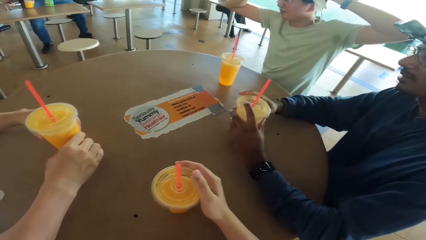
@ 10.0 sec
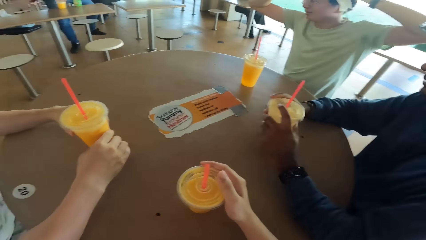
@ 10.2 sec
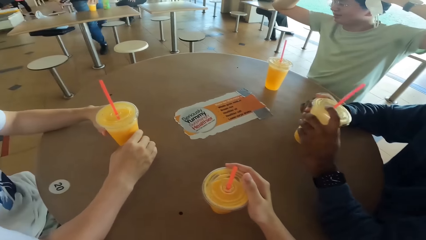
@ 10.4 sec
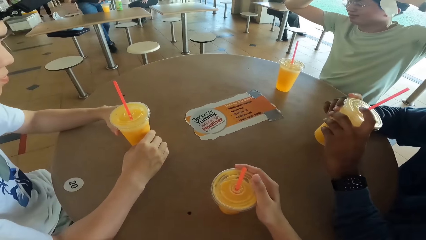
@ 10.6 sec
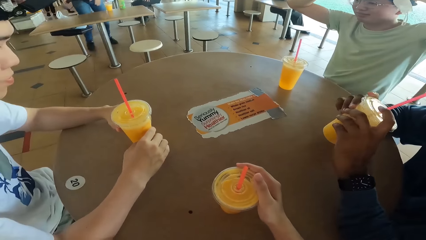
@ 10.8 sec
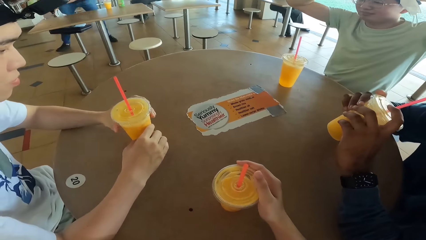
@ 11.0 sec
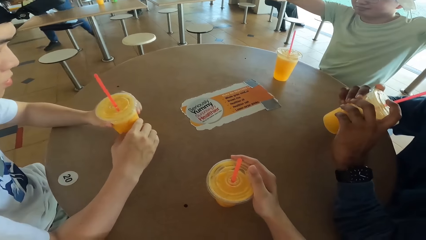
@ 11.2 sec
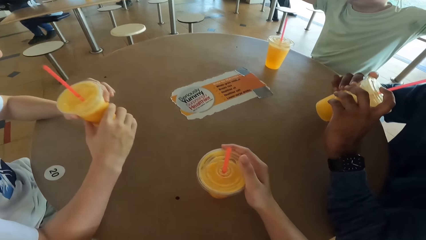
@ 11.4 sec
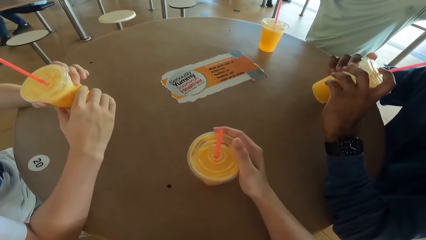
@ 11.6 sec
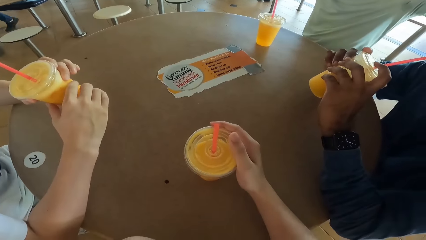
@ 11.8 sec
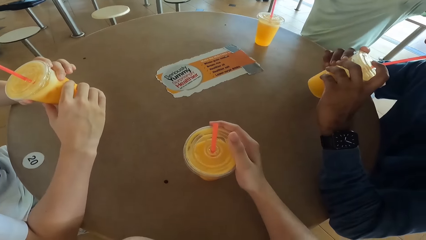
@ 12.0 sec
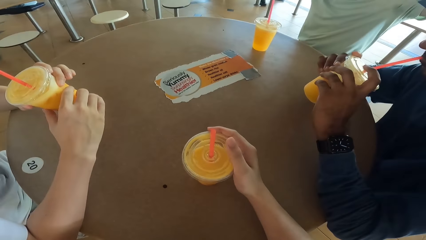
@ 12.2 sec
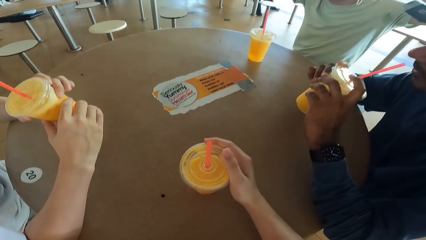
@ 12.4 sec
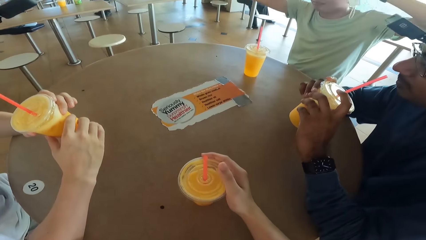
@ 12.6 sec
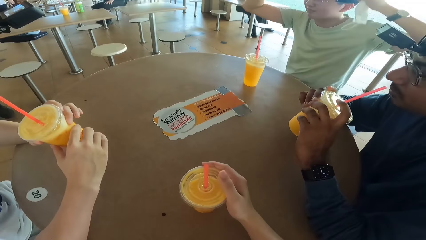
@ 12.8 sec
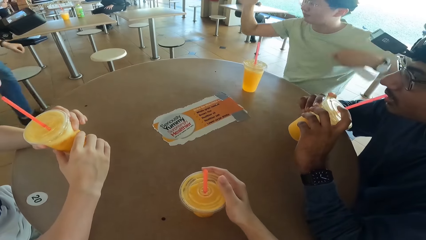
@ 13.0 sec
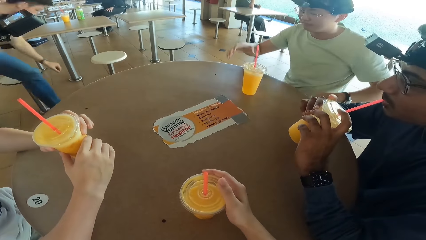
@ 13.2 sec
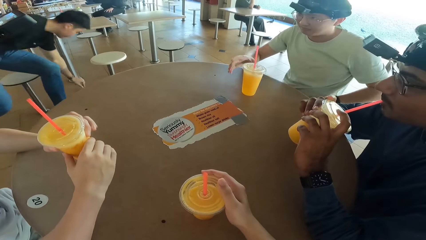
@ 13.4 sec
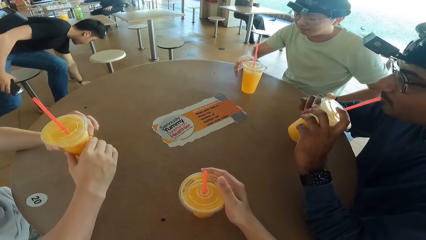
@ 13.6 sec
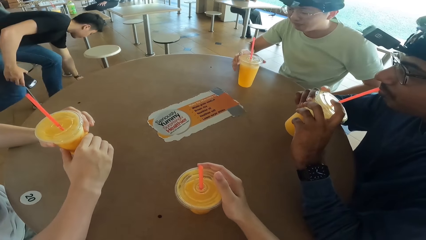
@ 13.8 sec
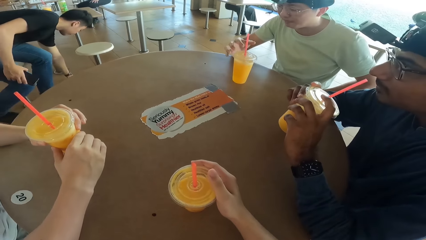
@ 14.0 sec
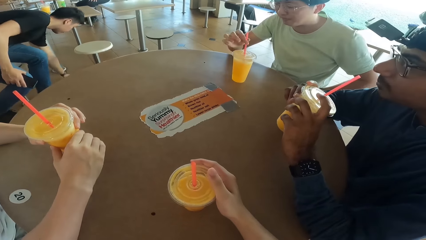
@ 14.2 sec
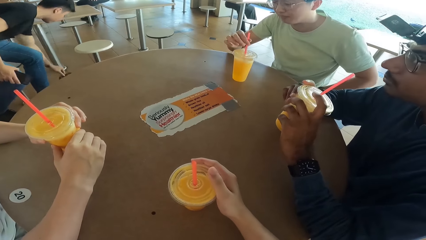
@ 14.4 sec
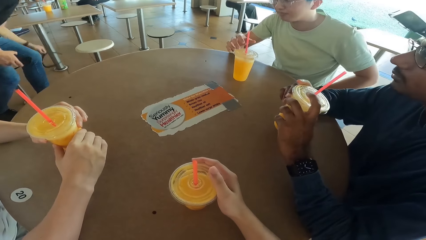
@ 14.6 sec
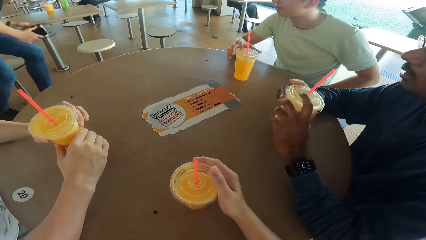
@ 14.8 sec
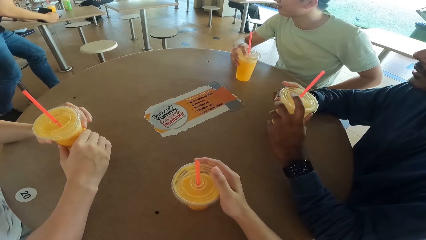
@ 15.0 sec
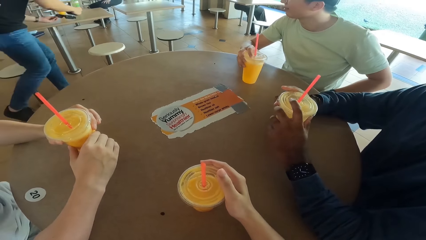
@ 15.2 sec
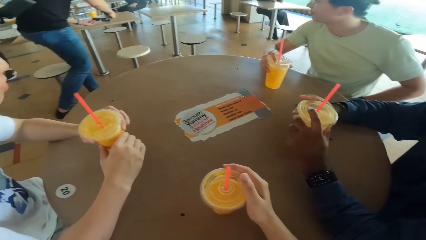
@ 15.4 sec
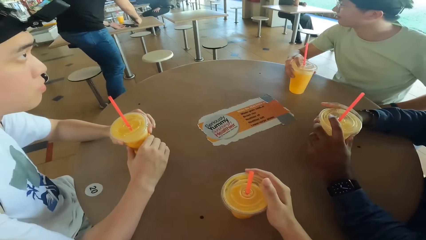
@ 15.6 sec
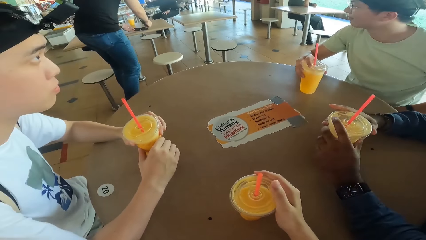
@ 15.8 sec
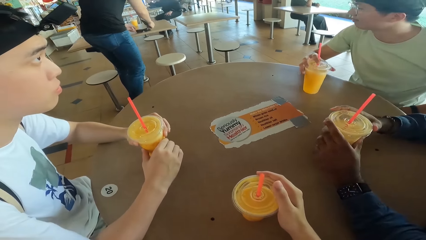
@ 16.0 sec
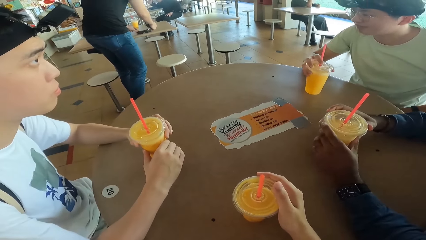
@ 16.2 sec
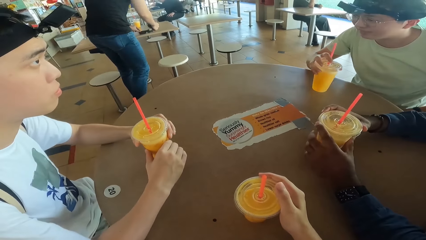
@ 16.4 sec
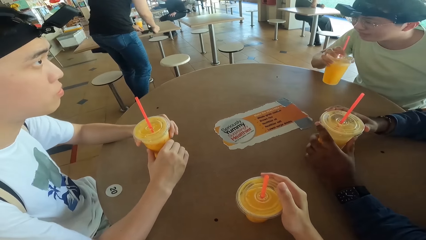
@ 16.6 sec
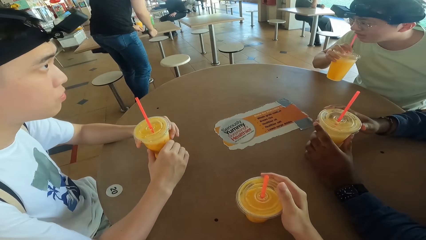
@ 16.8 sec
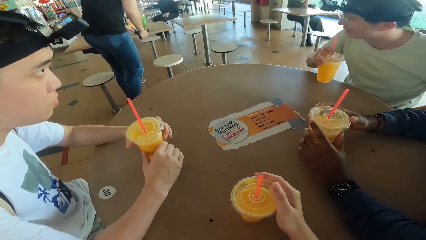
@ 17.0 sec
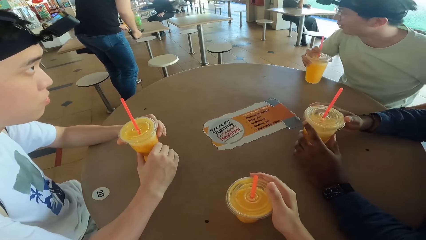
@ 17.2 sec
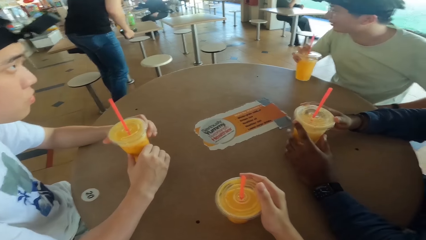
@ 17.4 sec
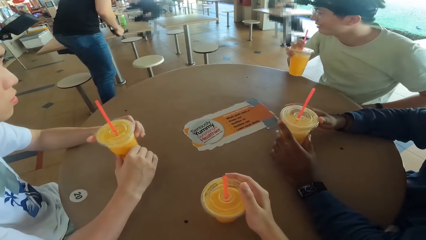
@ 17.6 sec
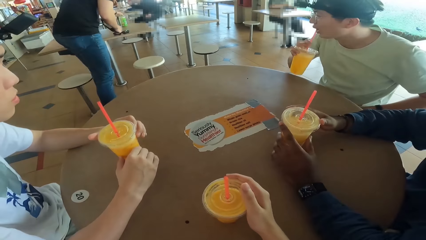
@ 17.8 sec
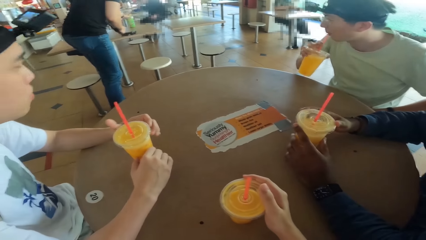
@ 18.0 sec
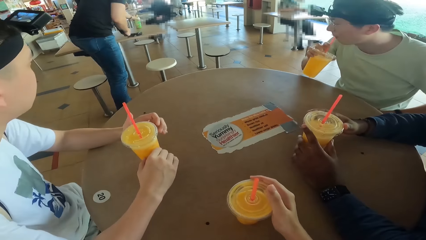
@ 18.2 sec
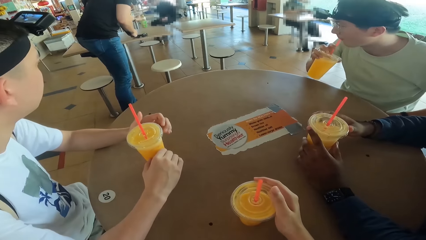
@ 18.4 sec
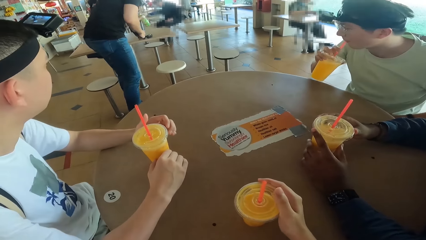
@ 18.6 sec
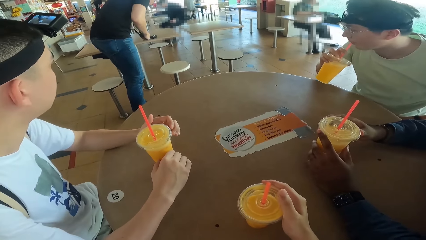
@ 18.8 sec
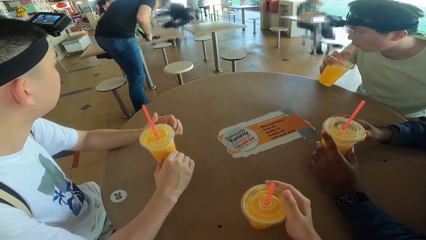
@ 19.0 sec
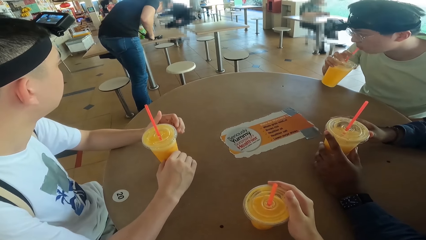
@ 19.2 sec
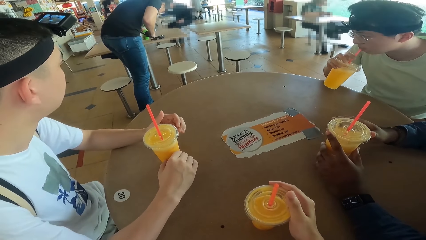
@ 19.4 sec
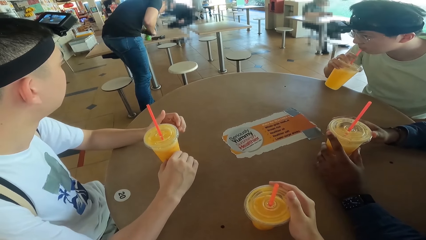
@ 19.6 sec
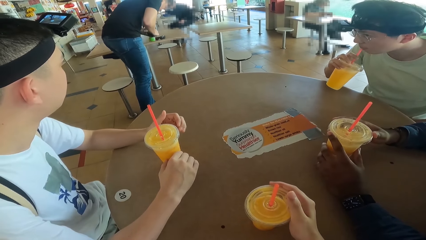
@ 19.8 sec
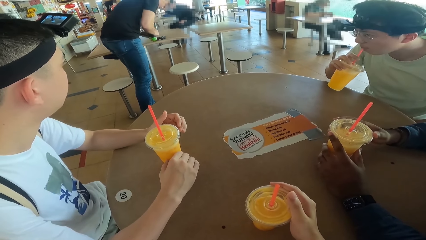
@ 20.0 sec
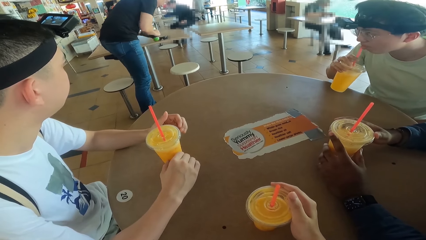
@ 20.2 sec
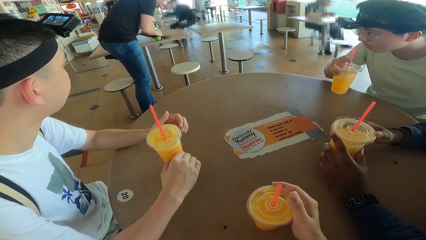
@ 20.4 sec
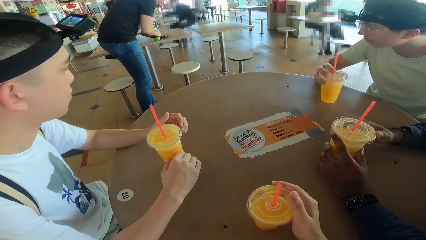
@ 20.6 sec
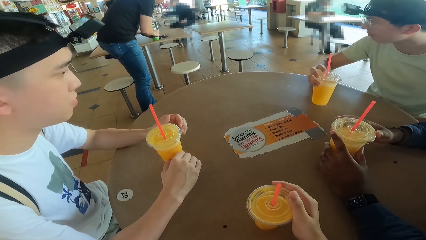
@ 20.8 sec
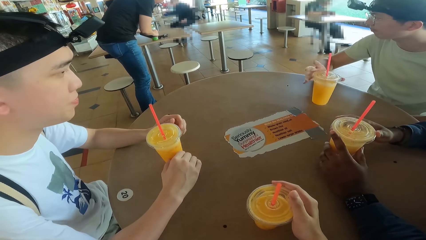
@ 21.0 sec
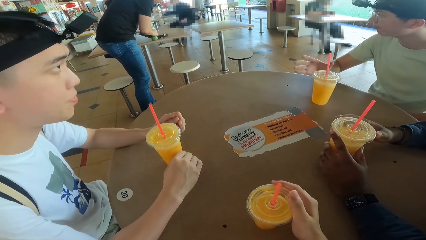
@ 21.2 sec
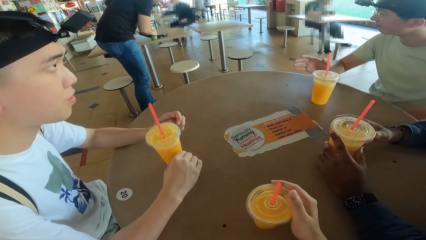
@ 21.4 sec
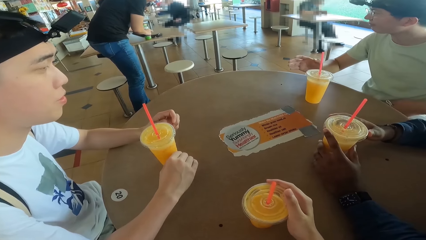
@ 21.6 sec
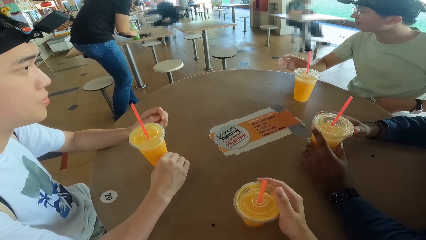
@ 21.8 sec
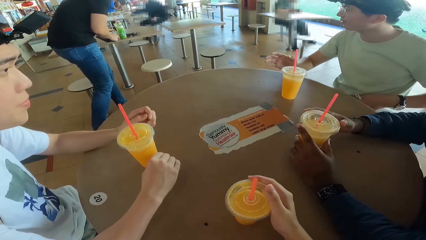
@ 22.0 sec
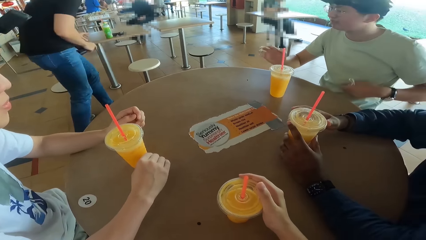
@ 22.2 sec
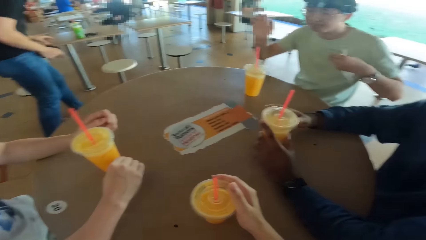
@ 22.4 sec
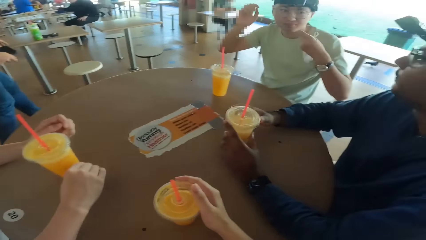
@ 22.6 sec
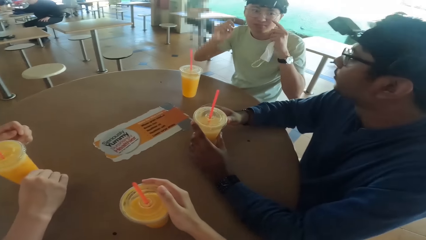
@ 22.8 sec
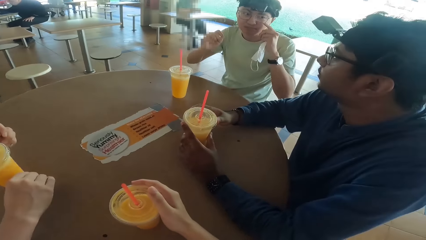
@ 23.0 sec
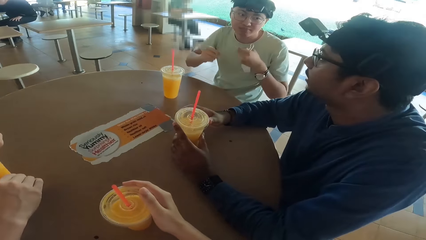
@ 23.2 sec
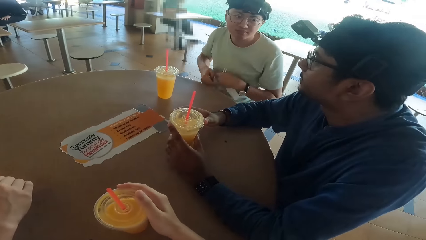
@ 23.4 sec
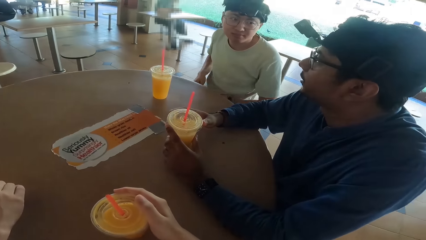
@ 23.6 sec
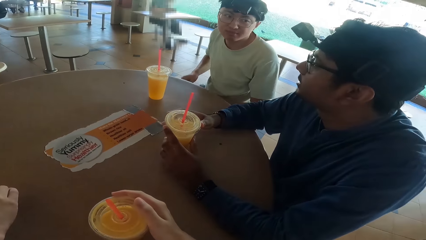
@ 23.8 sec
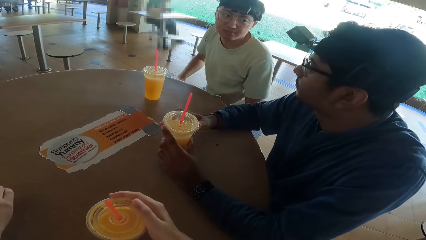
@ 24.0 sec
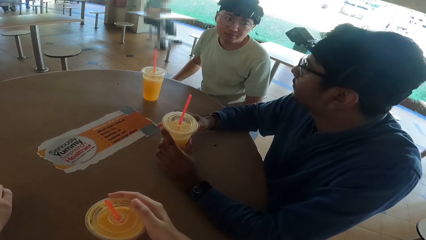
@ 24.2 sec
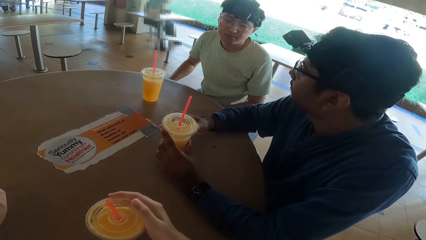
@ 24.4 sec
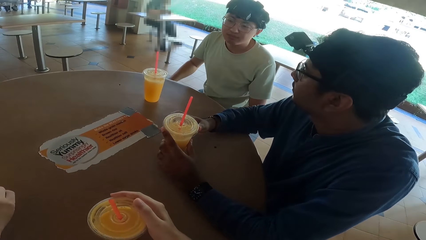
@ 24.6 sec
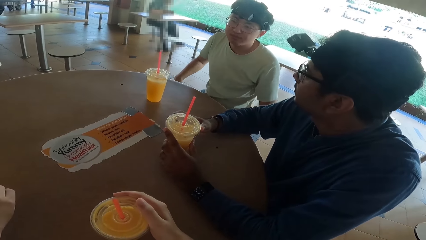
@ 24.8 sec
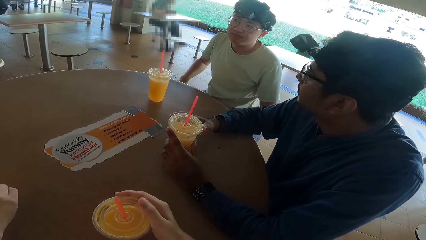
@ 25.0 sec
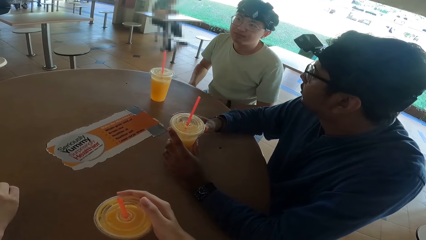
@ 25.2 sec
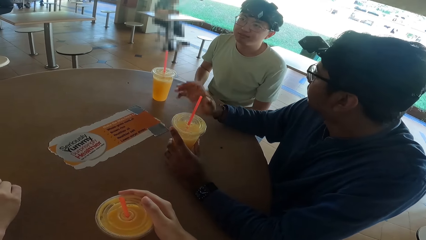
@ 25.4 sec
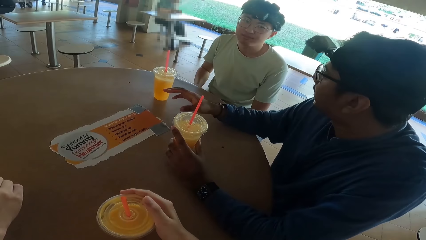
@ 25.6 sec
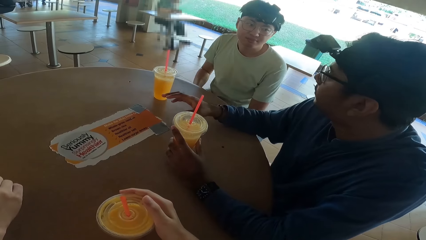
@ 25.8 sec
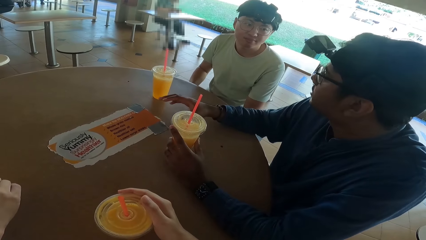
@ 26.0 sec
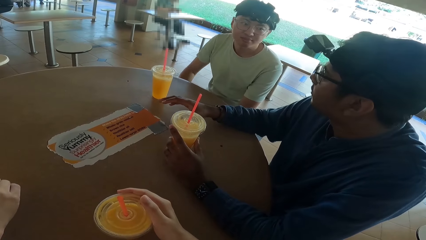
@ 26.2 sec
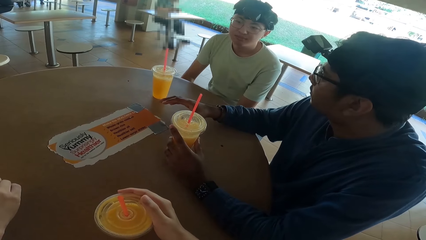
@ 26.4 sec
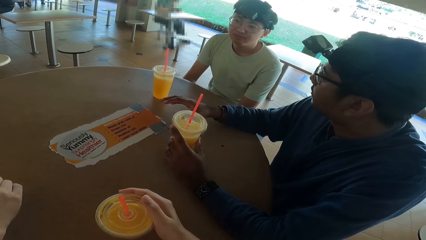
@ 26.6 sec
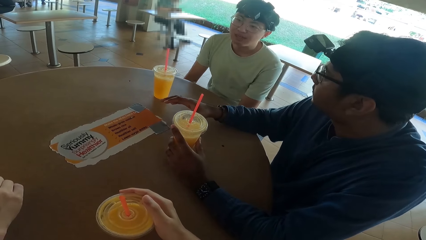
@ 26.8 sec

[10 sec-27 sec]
A person drinks his juice. Another person drinks his juice. A third person picks up goggles from the floor and places the goggles on the table. A fourth person drinks his juice. The third person picks up a bottle and places down the bottle. The first person talks to the fourth person.
